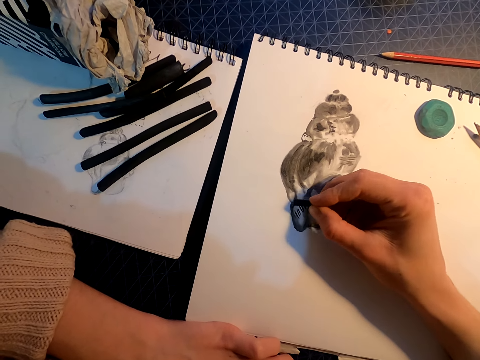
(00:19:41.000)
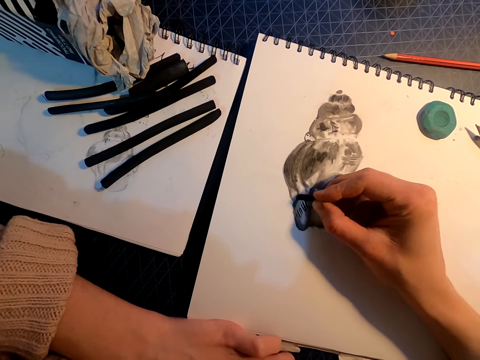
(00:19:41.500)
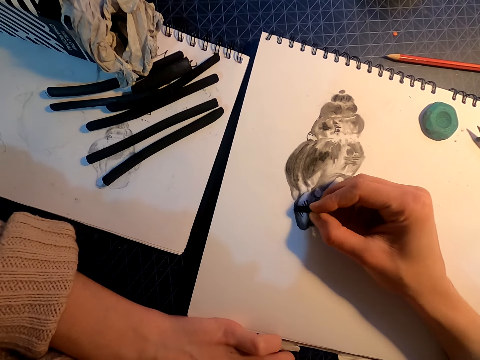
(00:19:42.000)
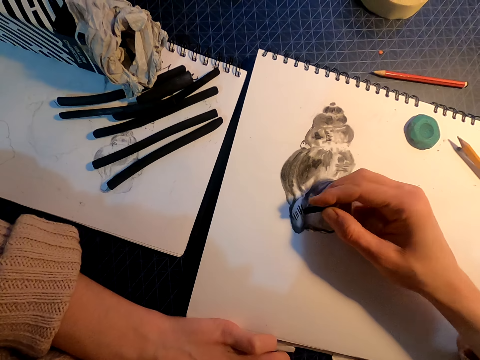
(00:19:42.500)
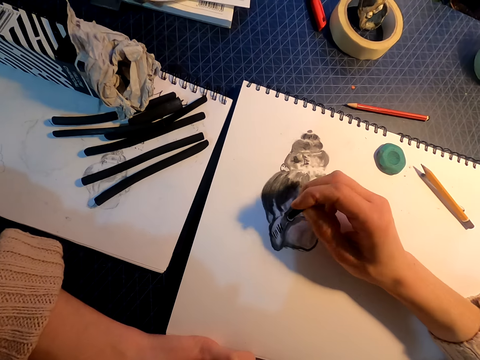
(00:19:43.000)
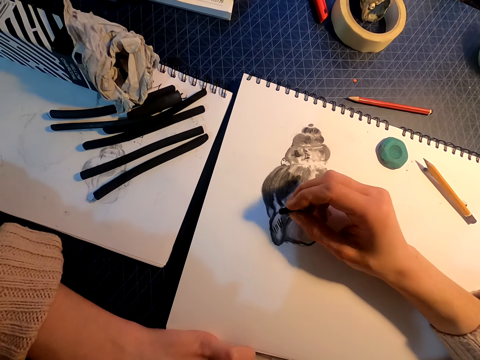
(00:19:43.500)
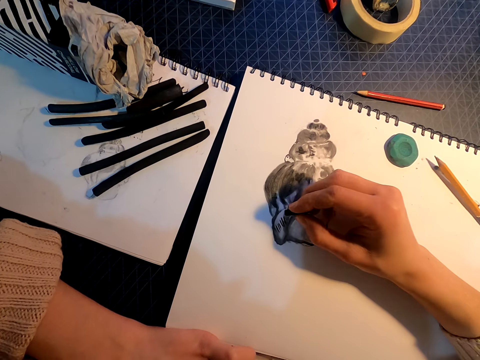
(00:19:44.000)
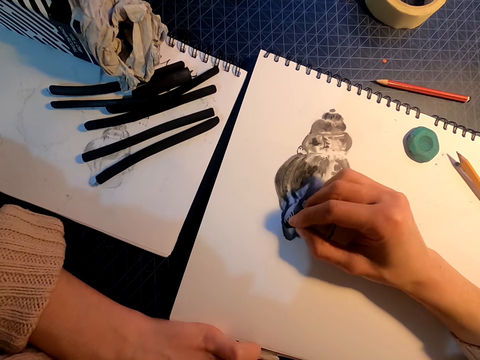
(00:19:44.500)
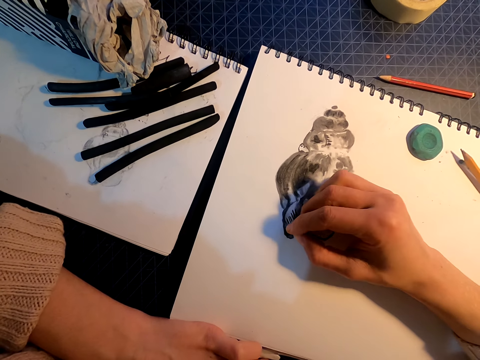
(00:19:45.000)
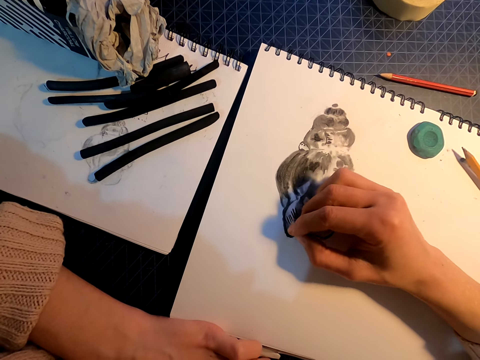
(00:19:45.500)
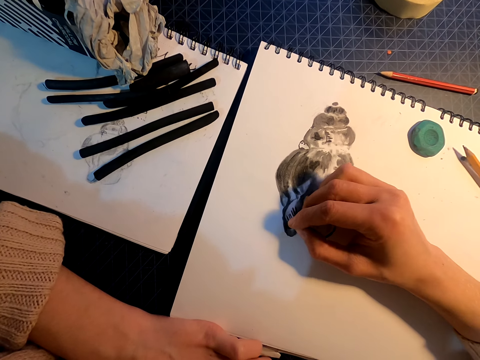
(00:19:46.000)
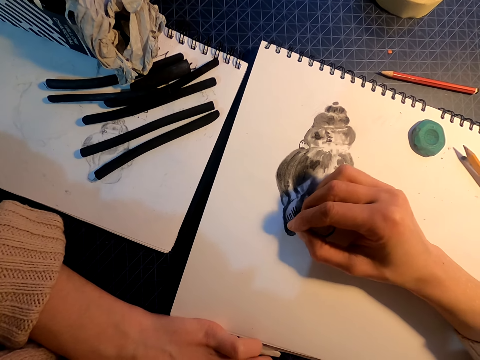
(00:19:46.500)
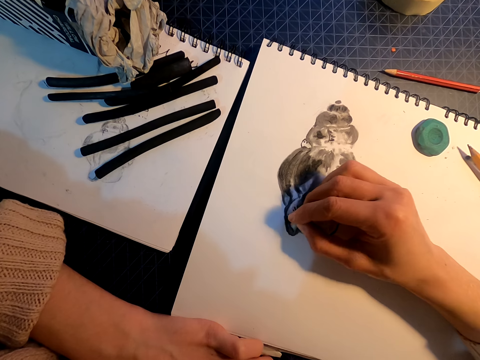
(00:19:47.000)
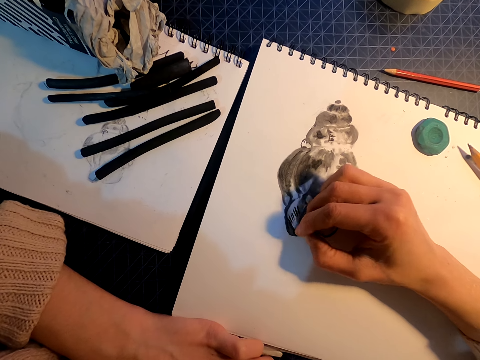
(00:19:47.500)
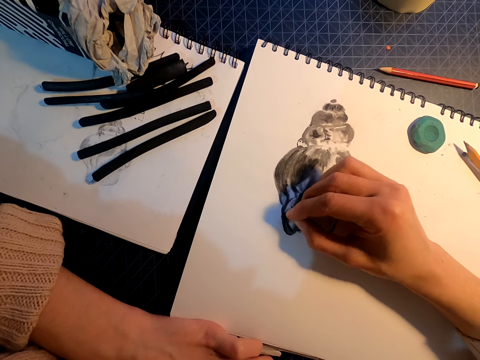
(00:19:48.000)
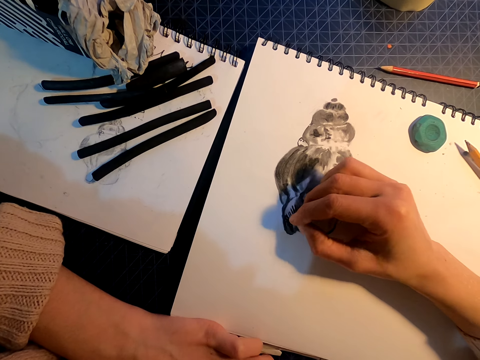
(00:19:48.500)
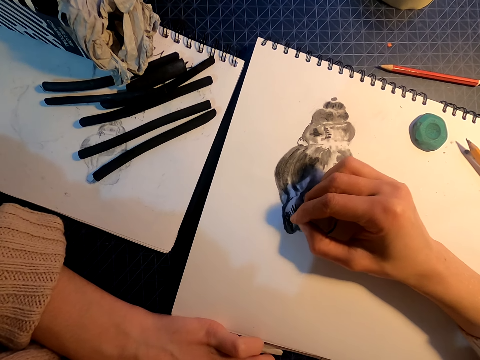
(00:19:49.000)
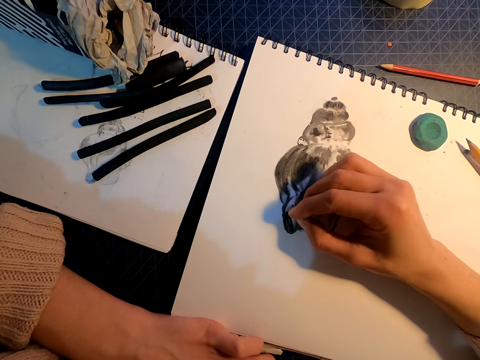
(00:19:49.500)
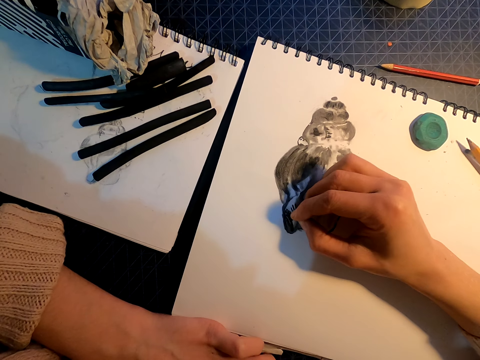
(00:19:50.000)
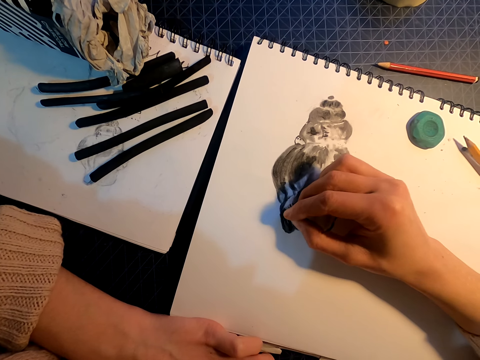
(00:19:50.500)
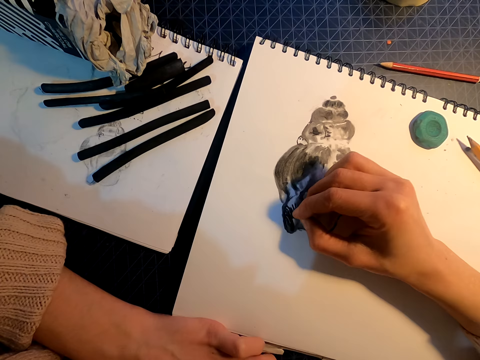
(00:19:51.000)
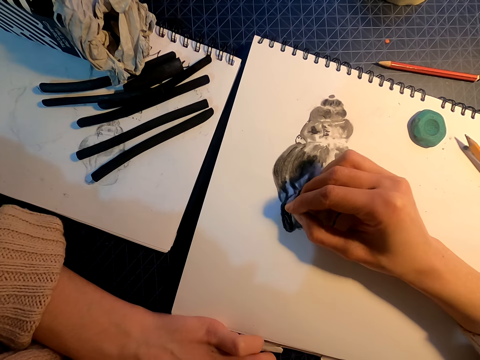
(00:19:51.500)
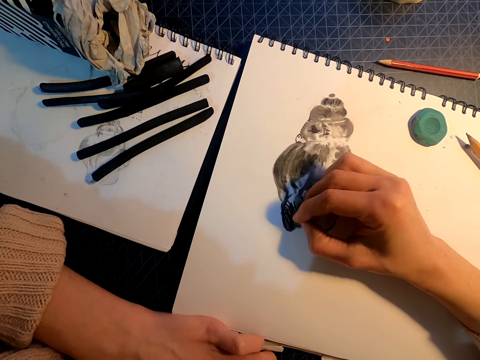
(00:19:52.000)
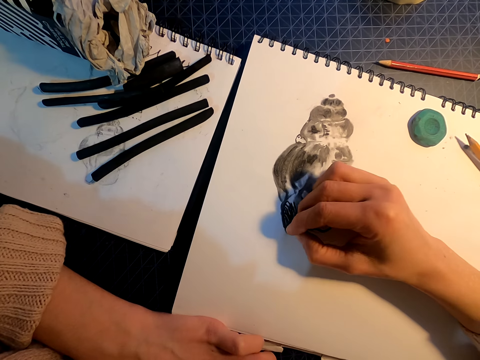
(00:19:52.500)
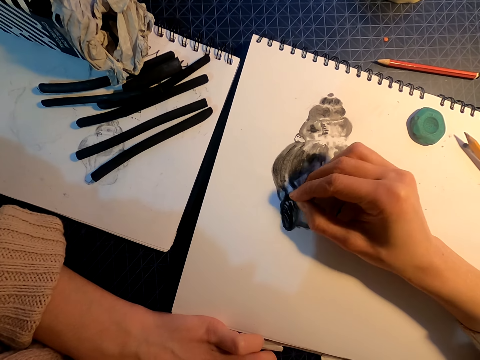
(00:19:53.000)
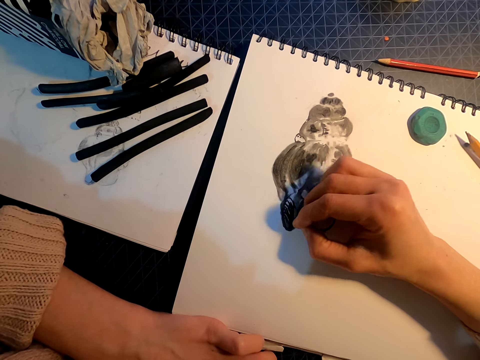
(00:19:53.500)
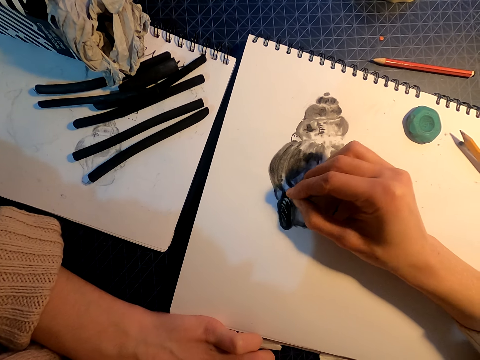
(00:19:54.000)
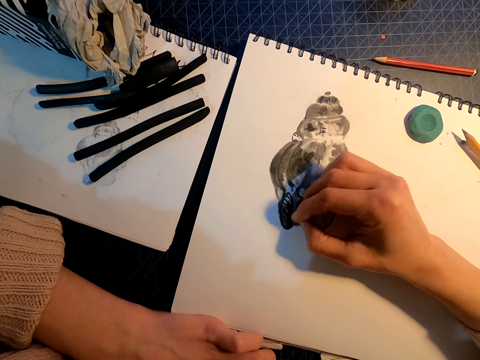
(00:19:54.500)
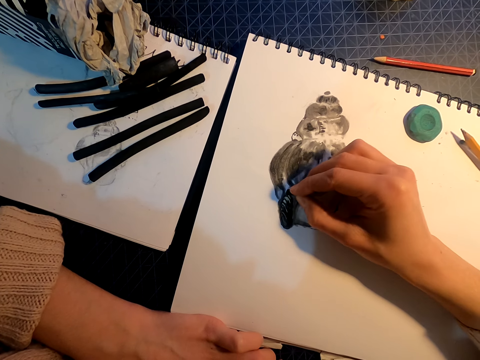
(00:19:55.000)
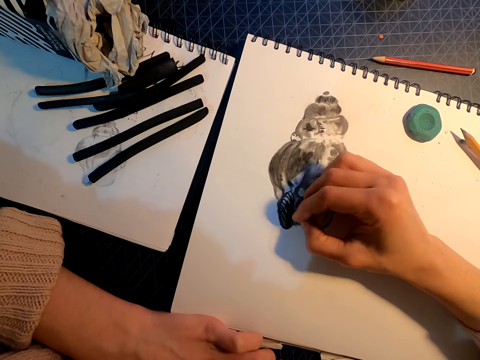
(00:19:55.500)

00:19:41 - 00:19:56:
The camera wearer sketches a drawing with a colored pencil.

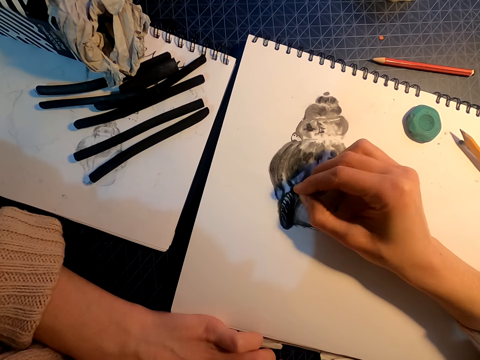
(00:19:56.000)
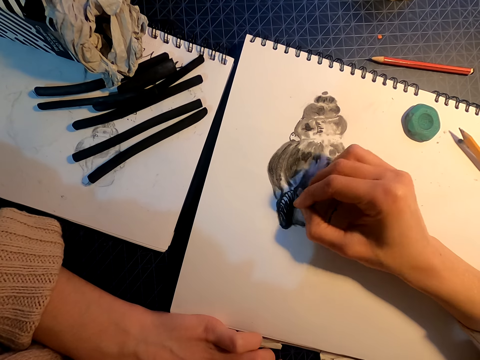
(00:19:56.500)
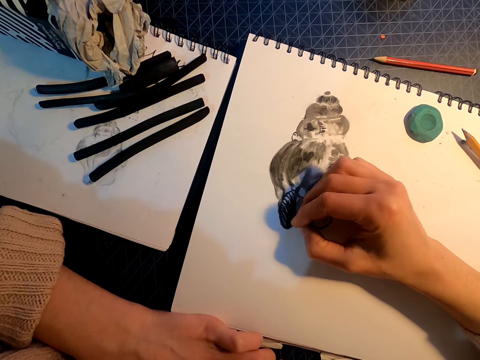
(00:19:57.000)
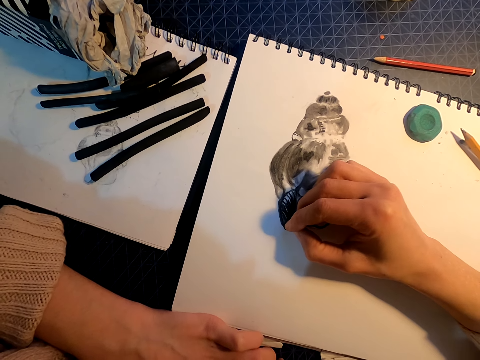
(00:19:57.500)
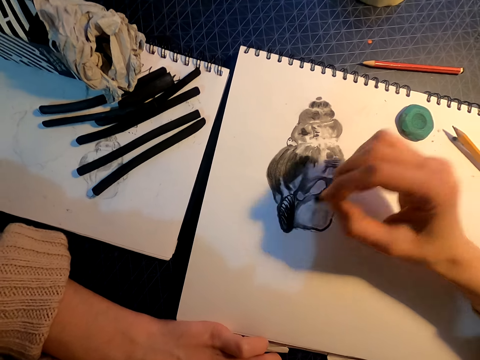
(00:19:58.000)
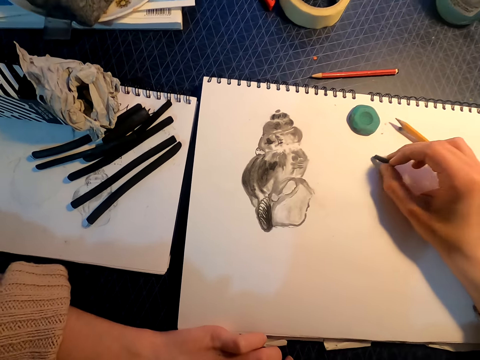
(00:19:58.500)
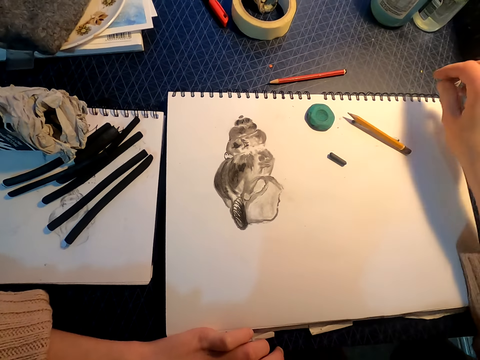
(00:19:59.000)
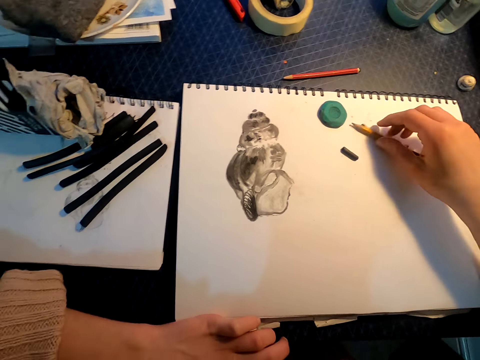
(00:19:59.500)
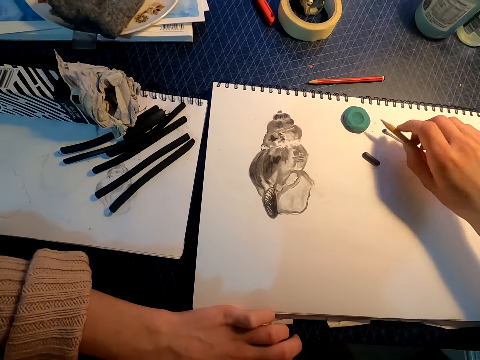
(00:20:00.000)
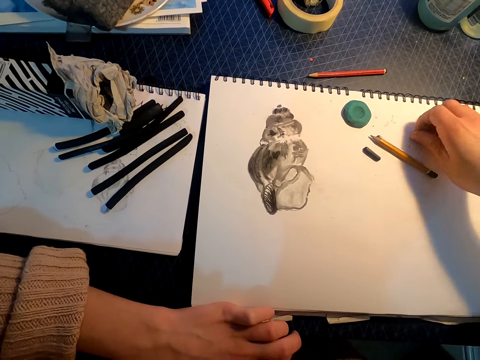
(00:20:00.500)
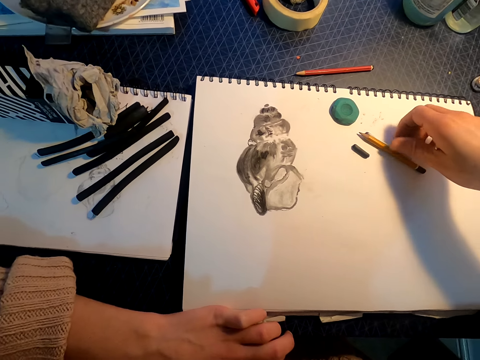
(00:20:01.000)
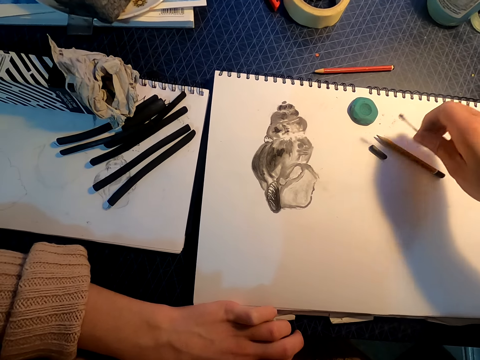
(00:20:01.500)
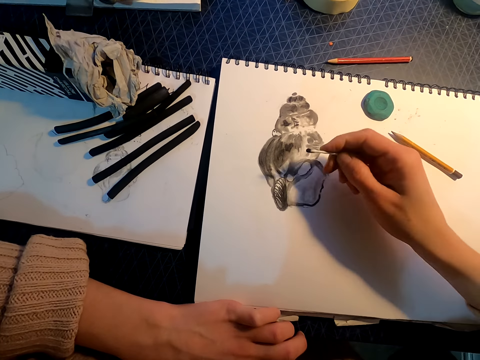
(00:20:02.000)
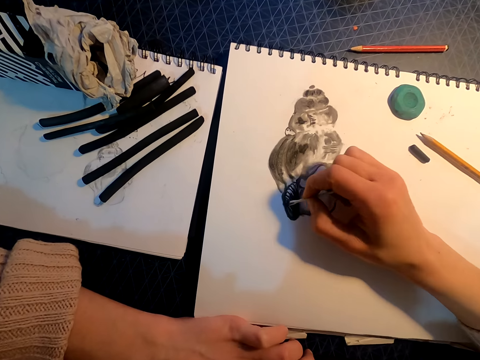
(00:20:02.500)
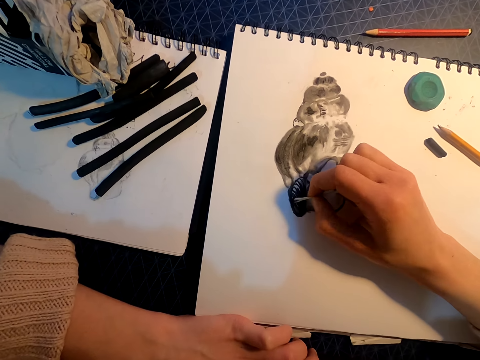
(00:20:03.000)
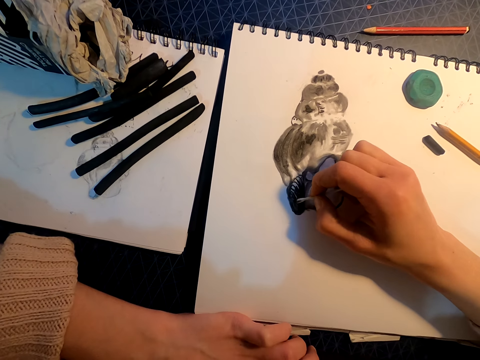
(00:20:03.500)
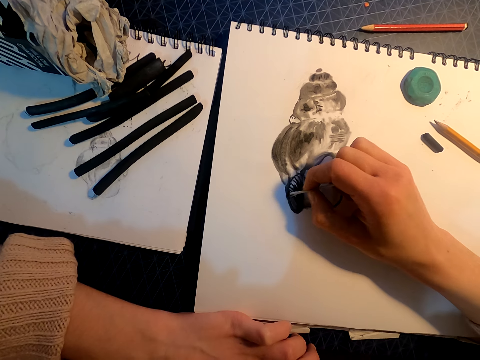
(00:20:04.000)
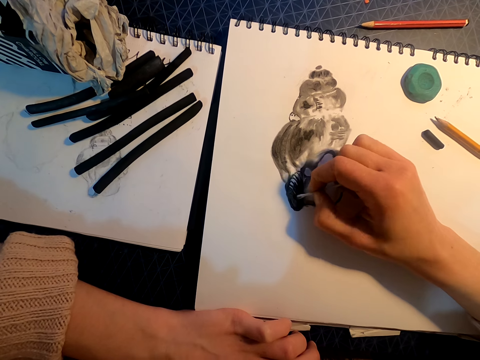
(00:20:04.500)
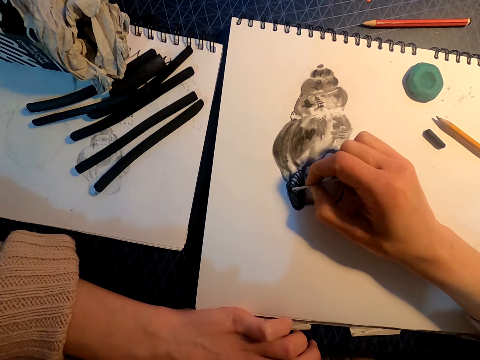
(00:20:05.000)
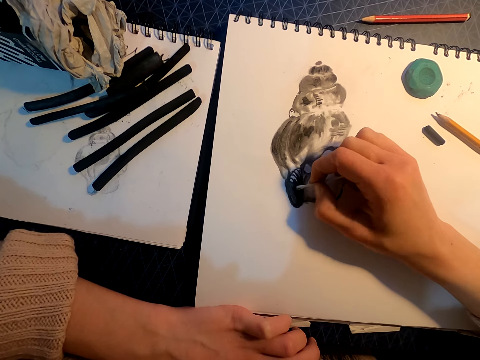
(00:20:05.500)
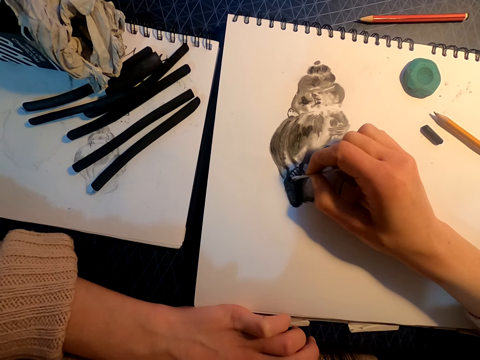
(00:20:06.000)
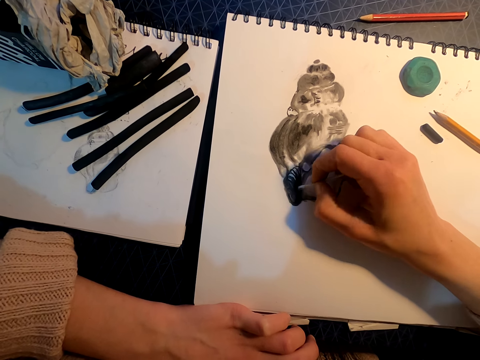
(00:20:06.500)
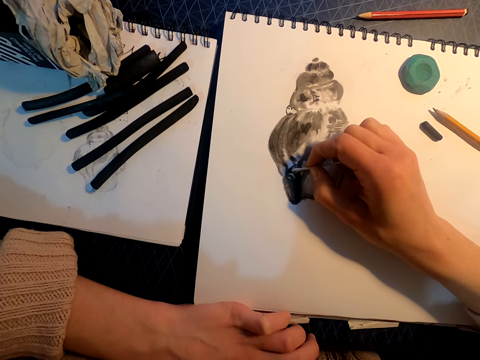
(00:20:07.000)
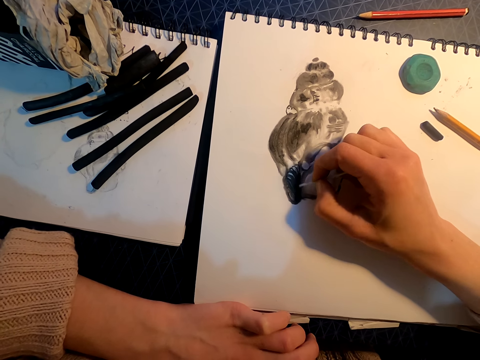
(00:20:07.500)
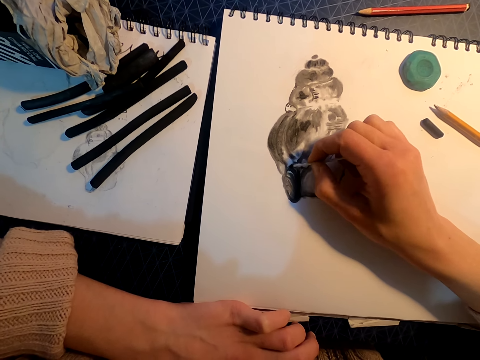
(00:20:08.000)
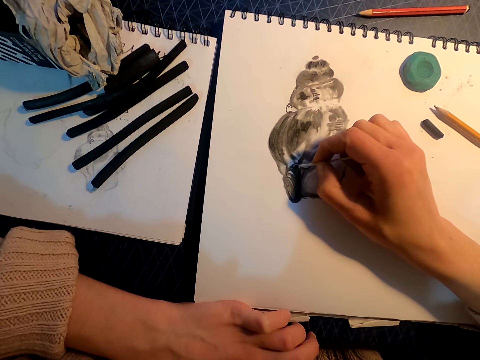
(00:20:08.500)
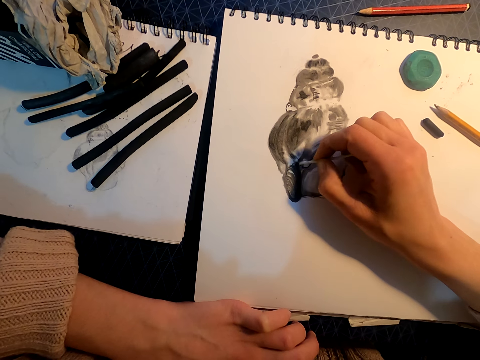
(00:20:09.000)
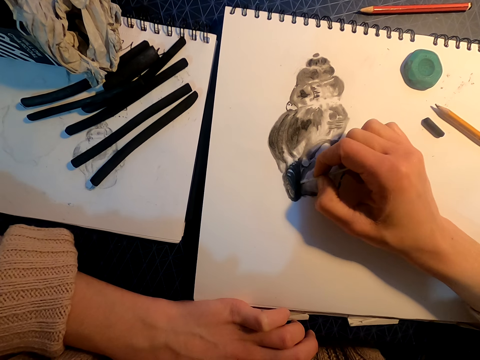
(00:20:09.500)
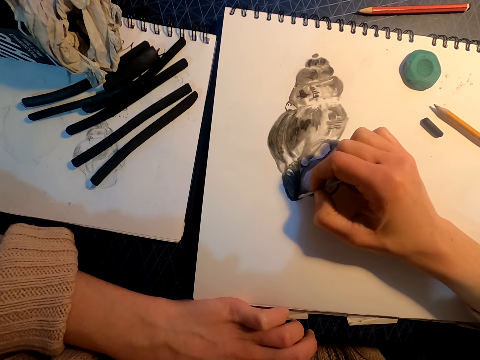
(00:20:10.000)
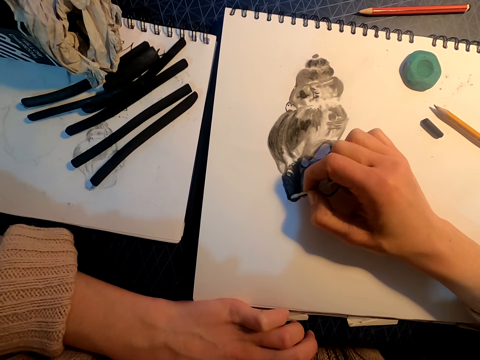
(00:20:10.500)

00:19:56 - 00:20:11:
The camera wearer places the charcoal on the sketchbook. They move the pencil towards the charcoal, touch the pencil on the book, and place the pencil on the book. They pick up a sketch fader from the book and fade the drawing with the sketch fader.
